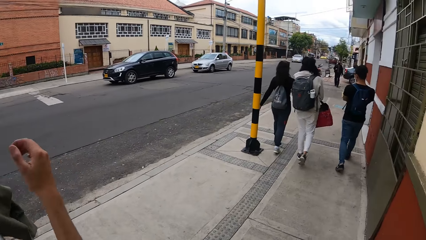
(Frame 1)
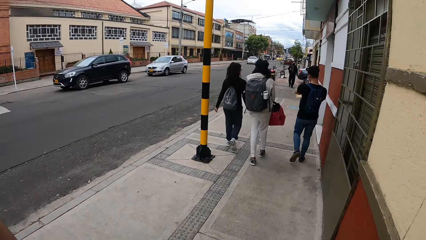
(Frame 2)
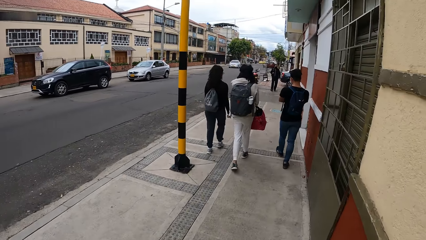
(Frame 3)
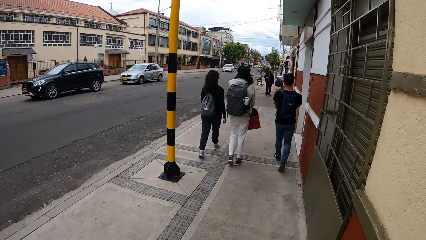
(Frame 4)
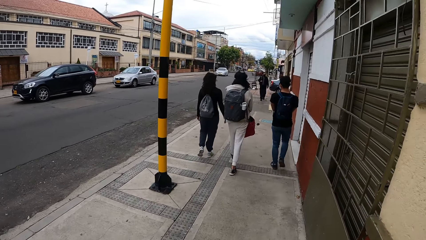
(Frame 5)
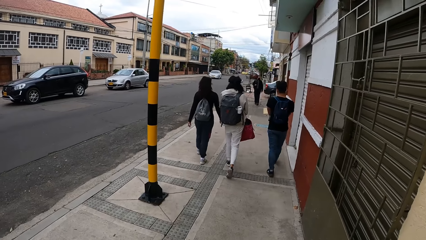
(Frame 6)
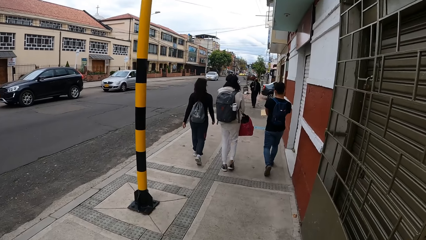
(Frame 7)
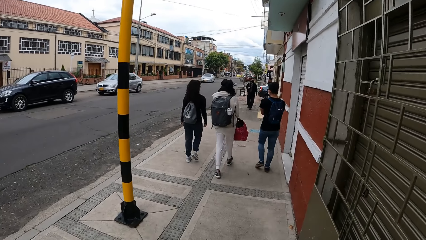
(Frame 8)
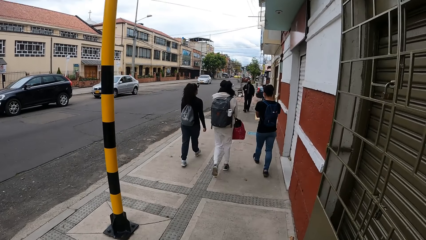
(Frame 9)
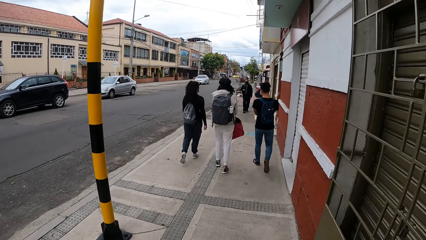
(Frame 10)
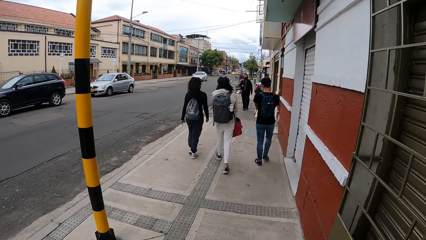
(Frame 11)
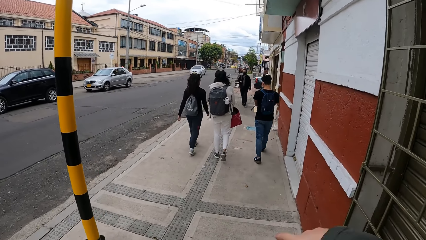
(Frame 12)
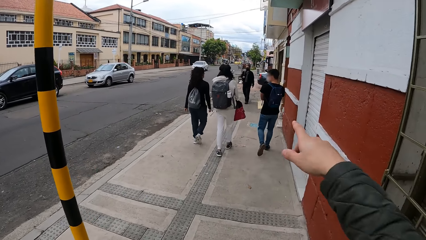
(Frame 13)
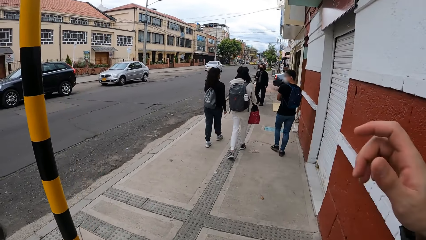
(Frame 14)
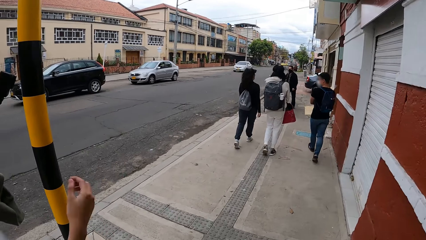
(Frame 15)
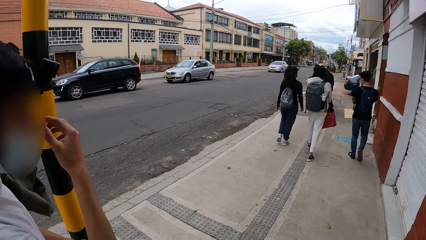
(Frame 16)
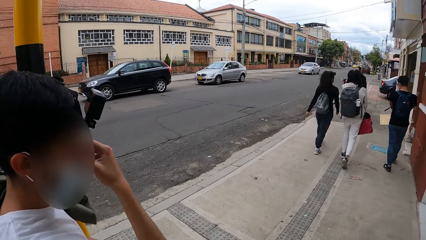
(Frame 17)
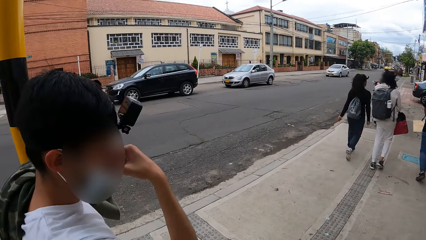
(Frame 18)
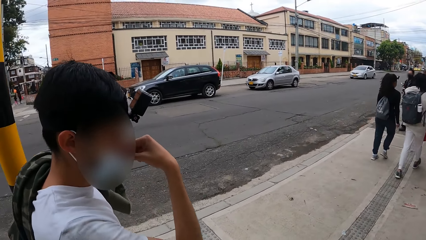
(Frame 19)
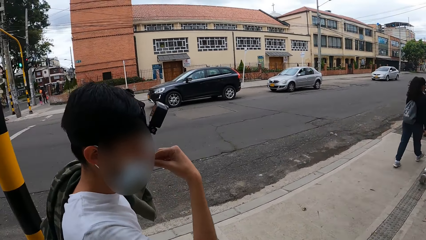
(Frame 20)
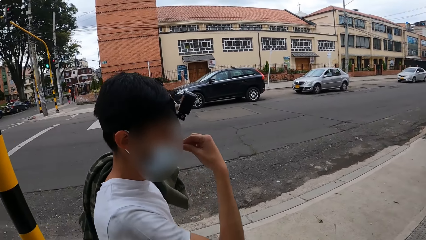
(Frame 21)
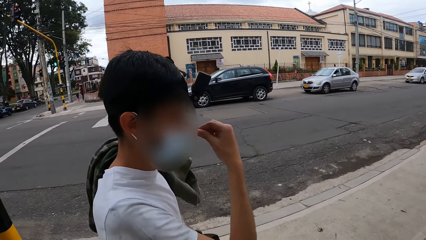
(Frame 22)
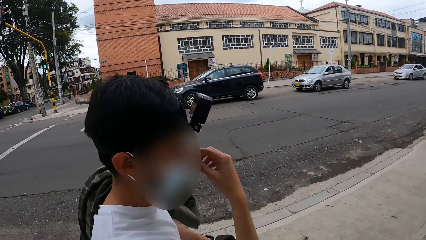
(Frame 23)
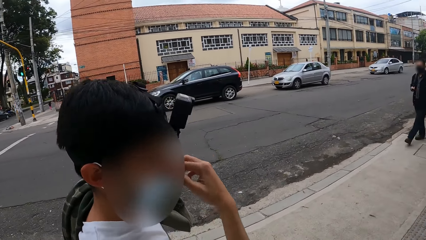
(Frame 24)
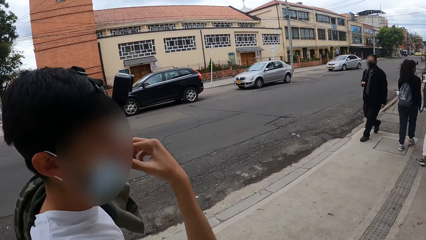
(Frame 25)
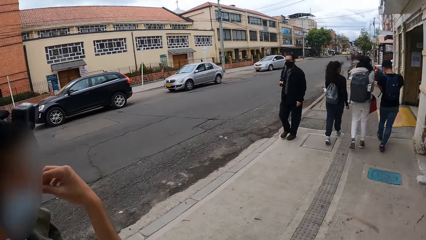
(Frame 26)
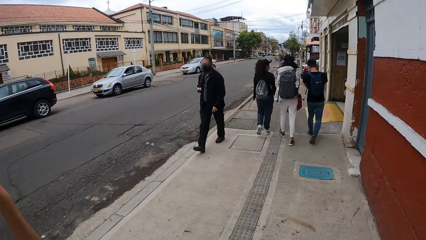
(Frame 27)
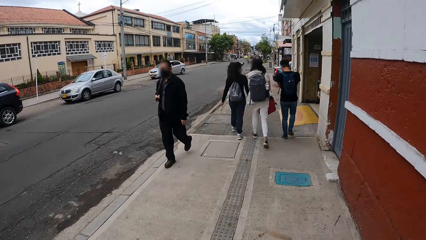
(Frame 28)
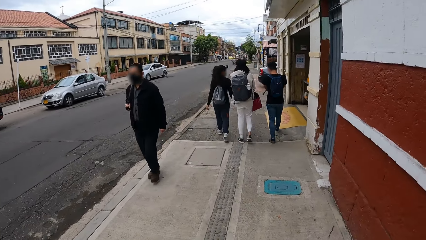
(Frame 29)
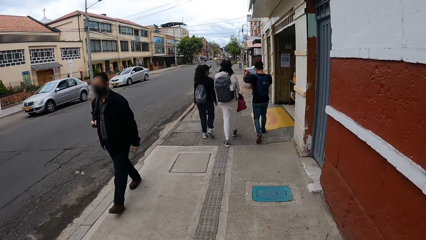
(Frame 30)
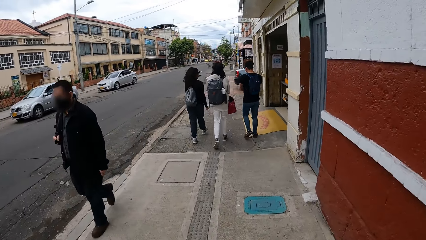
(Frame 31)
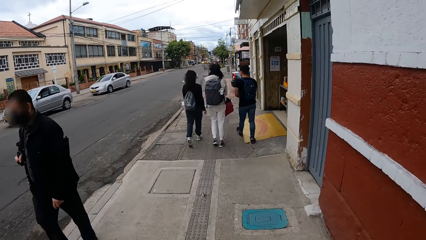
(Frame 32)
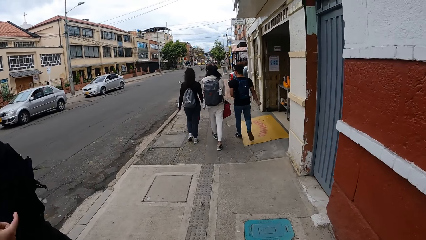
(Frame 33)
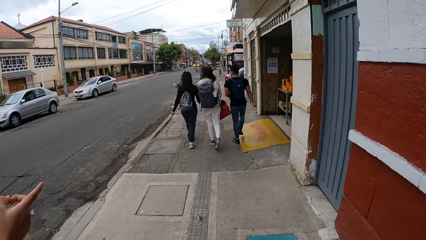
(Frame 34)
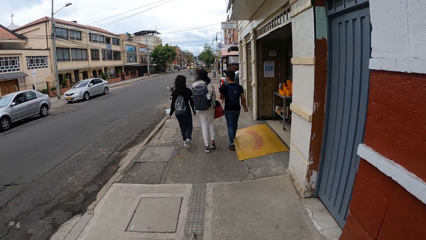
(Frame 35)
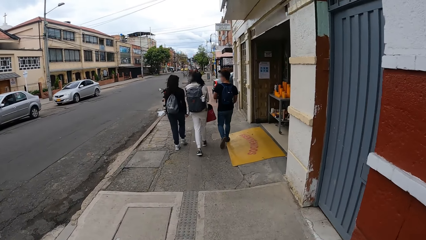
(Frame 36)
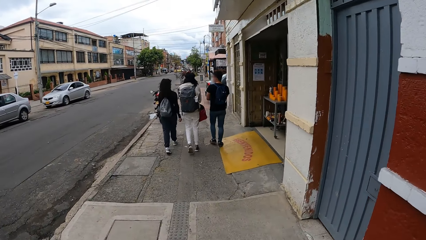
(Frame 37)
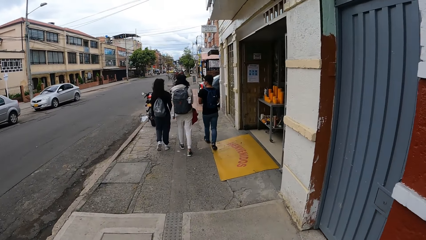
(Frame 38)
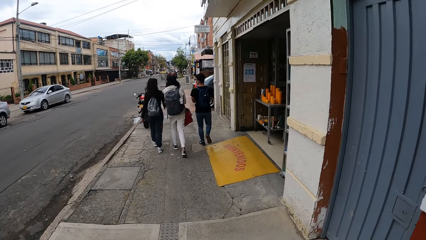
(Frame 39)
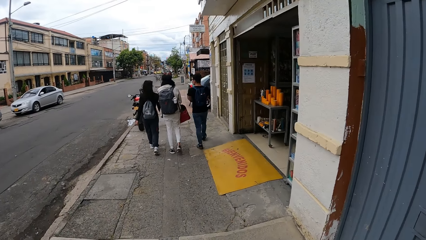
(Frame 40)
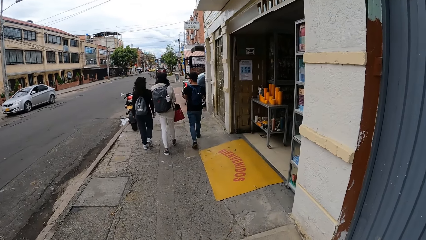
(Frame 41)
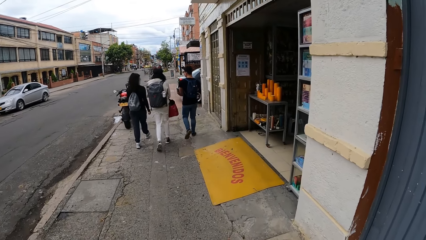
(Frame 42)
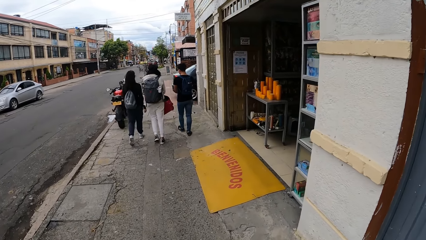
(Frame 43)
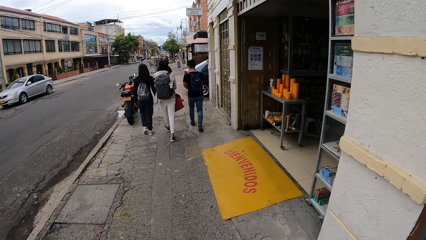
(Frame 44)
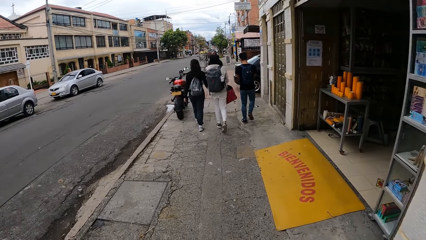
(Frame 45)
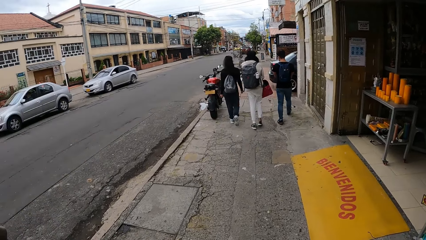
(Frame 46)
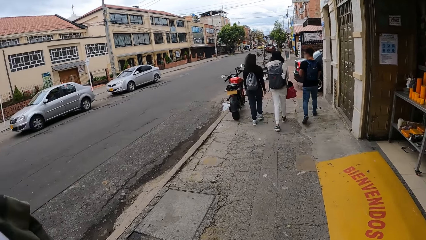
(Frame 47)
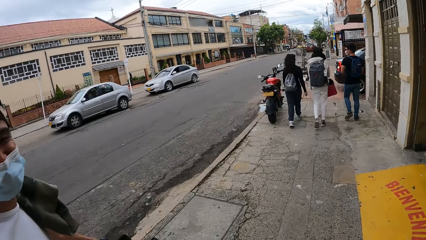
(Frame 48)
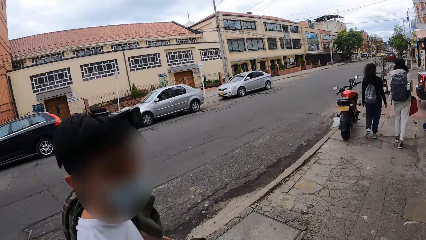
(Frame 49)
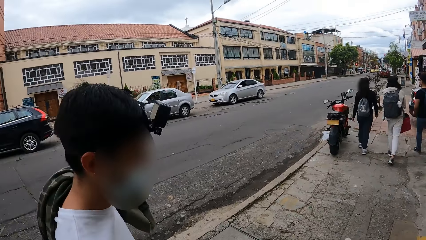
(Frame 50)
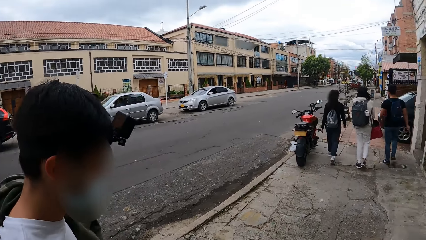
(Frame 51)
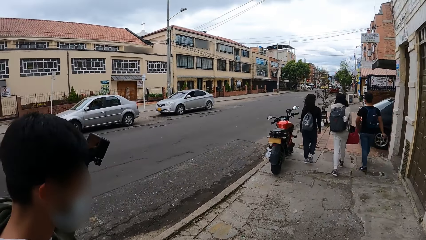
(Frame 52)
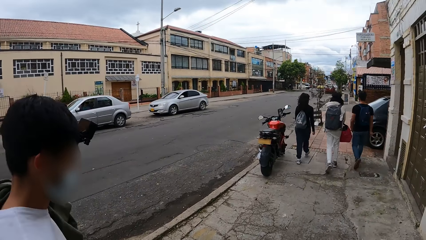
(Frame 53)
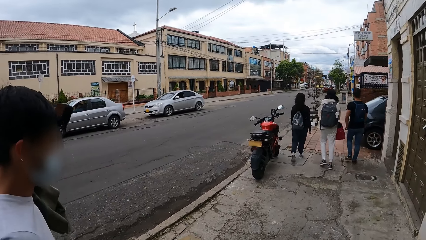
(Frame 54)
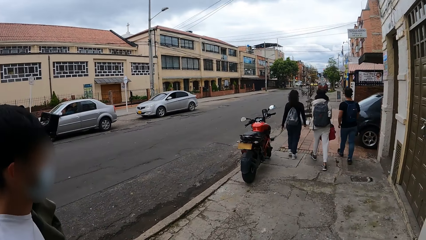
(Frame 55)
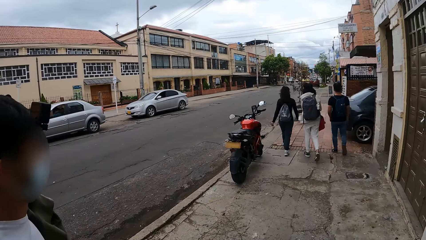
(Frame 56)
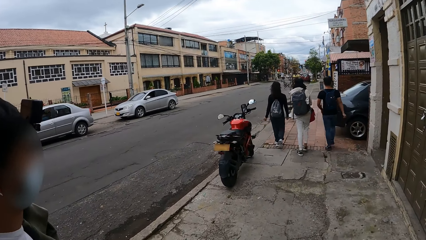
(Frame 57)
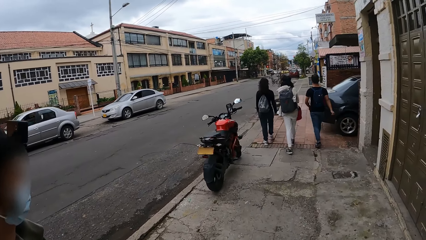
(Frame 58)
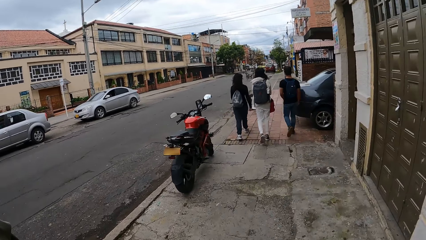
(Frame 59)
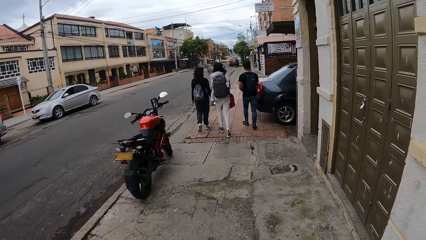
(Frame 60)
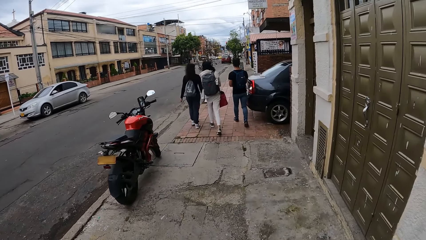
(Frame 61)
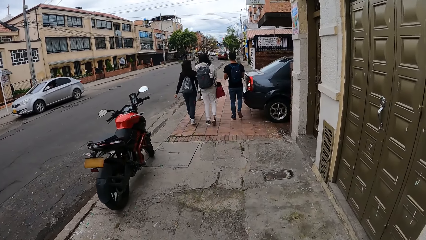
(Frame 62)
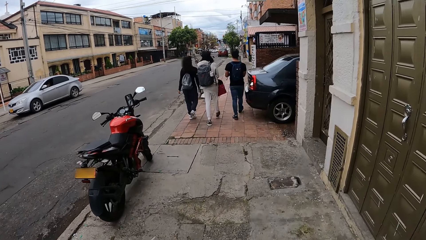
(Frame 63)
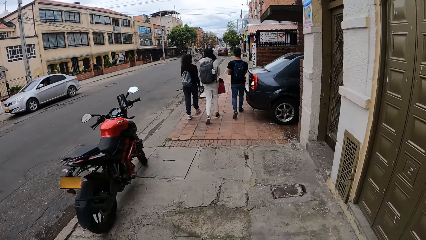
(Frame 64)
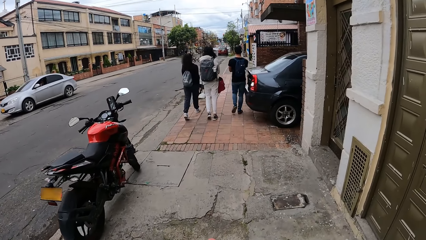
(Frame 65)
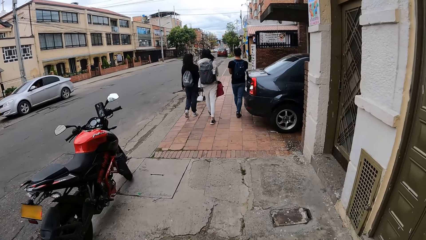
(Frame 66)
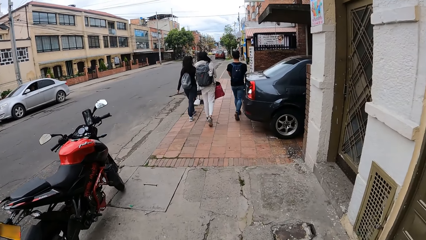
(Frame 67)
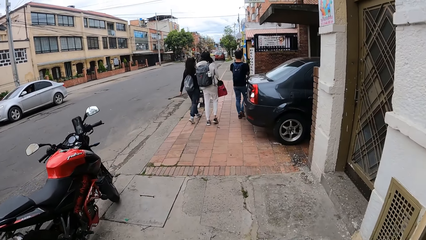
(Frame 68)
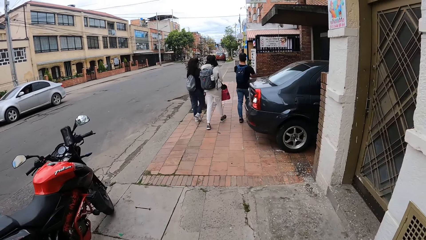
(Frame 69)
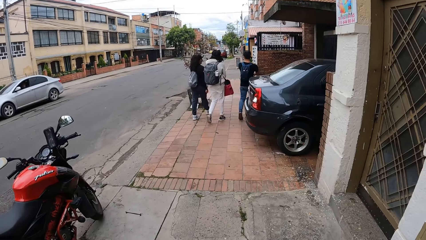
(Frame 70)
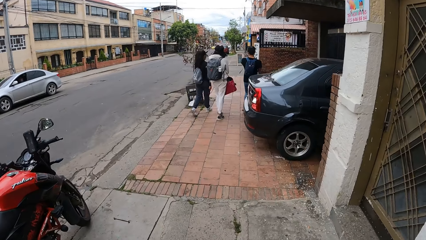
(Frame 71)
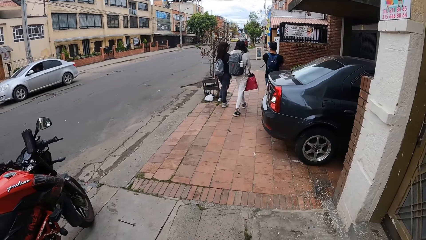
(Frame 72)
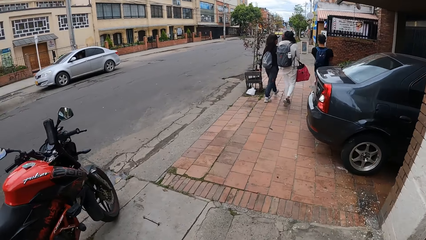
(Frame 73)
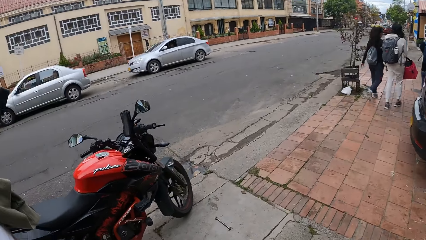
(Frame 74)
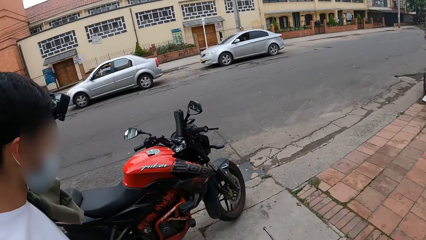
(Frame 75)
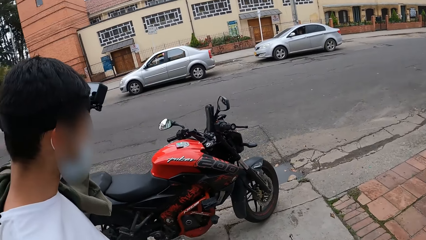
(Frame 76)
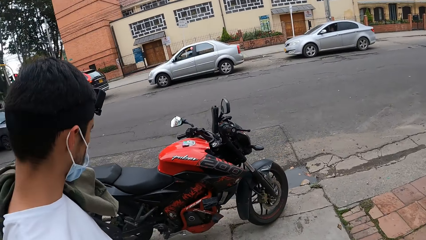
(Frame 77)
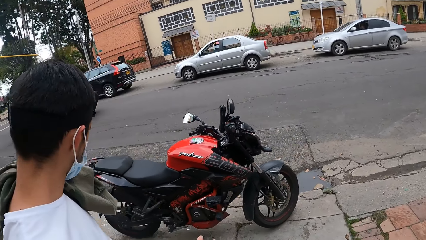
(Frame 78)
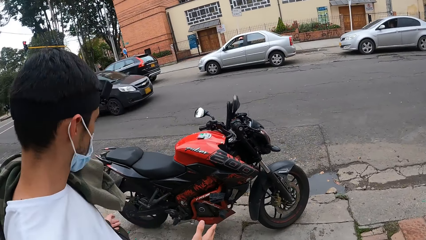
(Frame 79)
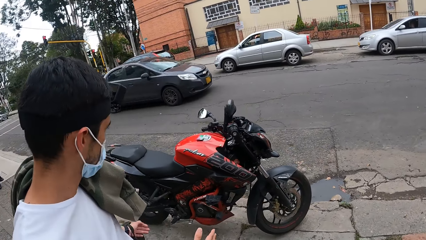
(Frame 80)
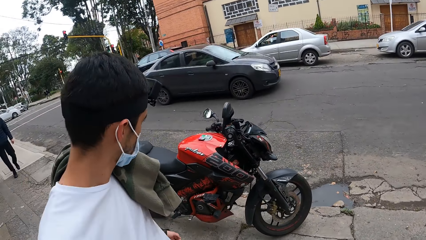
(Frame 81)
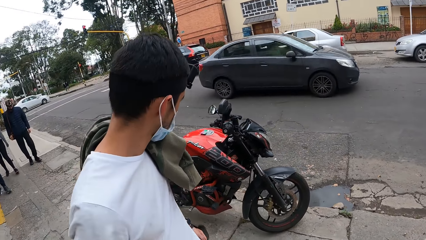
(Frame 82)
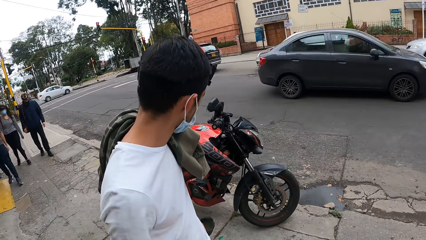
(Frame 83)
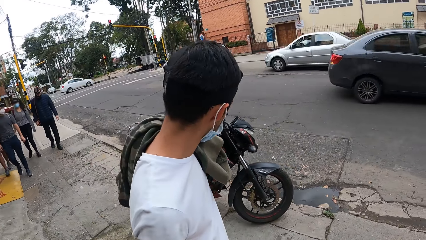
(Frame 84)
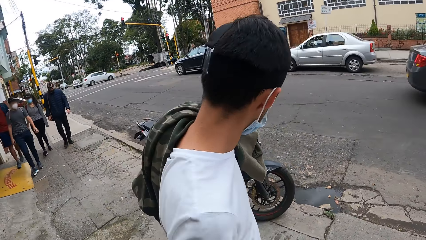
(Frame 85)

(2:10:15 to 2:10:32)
The camera wearer walks on the street. A man adjusts a face mask with his right hand.
